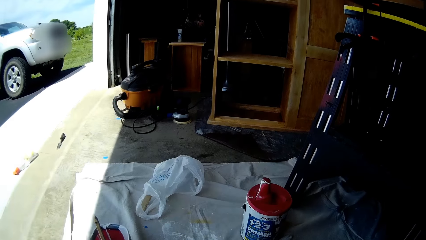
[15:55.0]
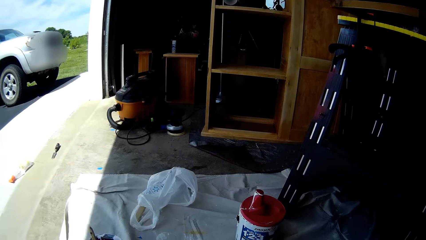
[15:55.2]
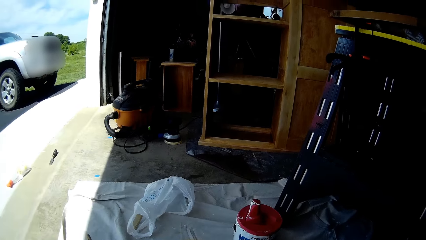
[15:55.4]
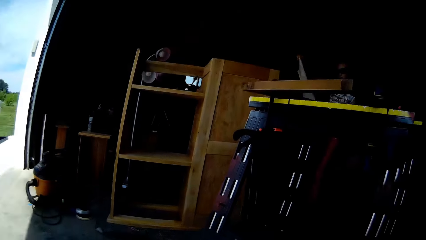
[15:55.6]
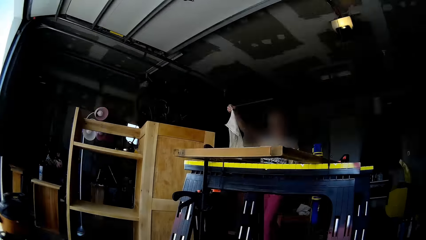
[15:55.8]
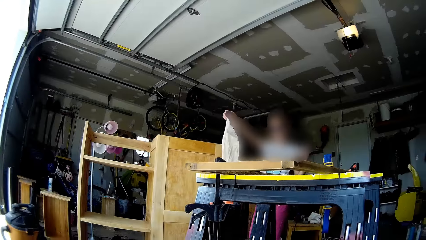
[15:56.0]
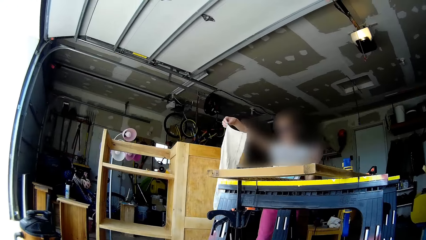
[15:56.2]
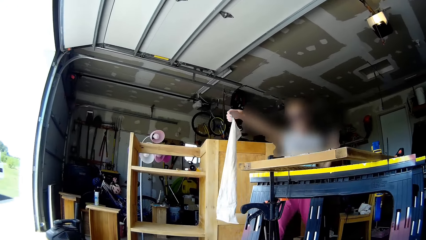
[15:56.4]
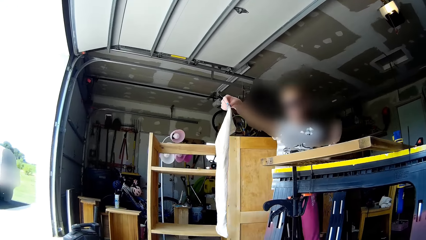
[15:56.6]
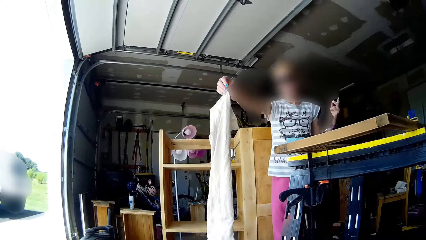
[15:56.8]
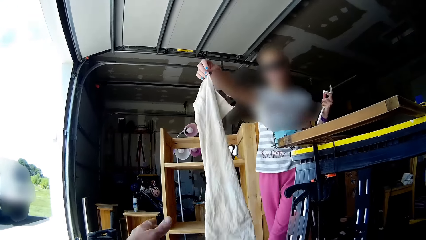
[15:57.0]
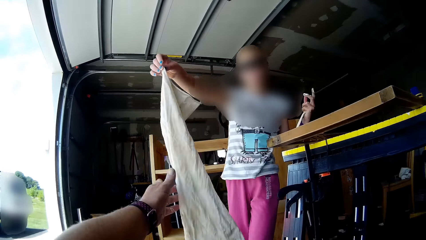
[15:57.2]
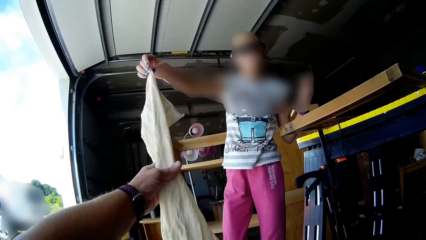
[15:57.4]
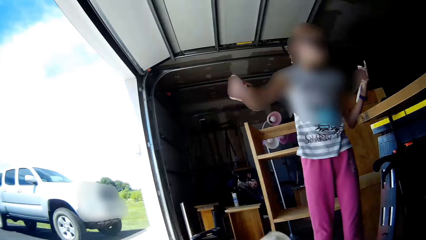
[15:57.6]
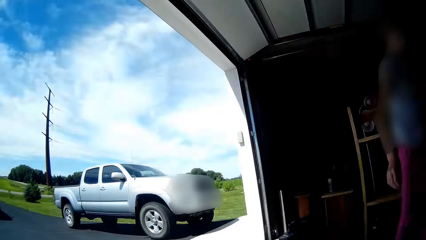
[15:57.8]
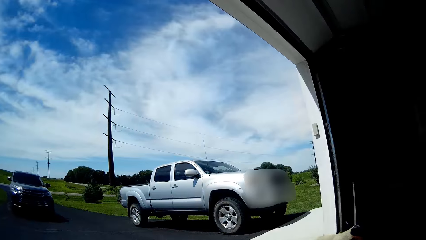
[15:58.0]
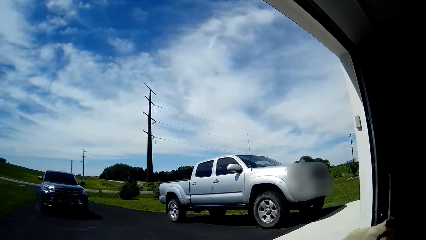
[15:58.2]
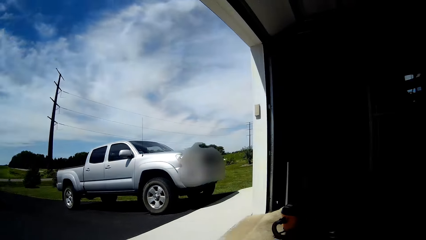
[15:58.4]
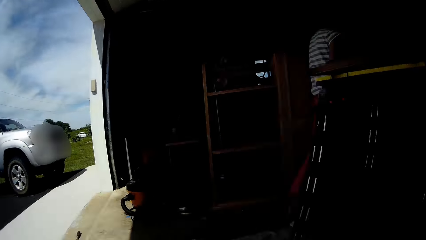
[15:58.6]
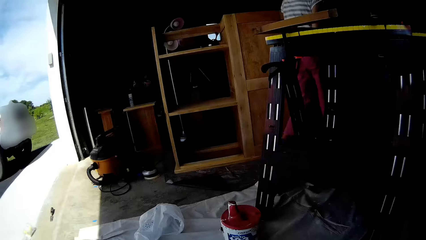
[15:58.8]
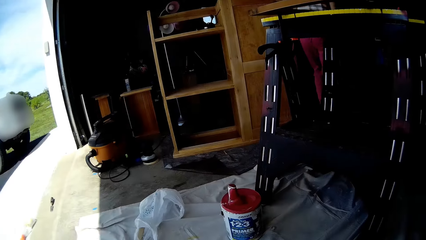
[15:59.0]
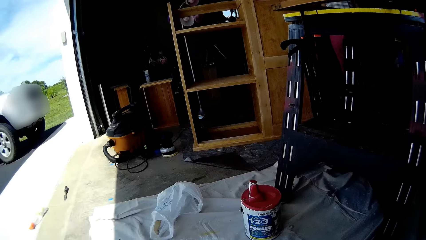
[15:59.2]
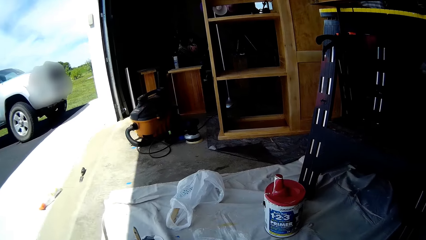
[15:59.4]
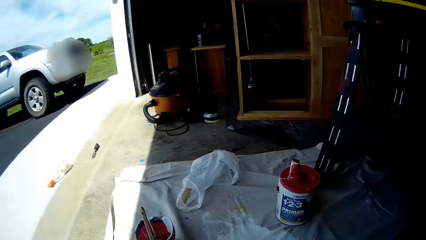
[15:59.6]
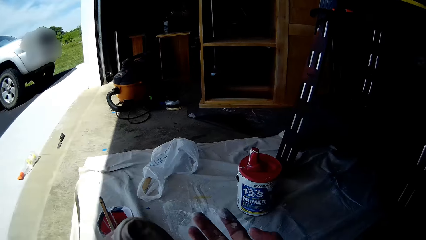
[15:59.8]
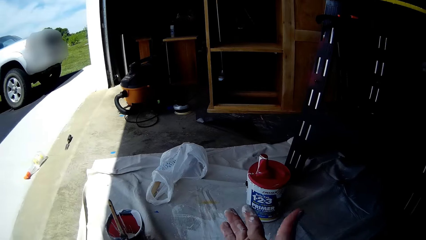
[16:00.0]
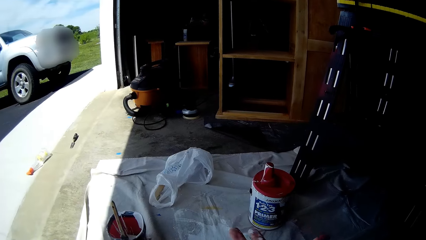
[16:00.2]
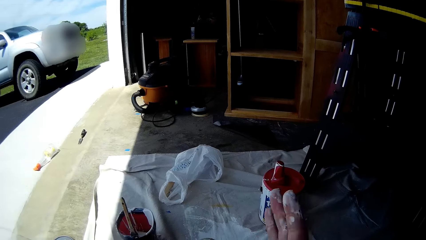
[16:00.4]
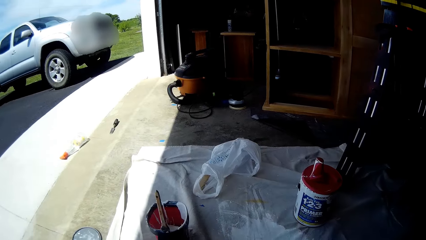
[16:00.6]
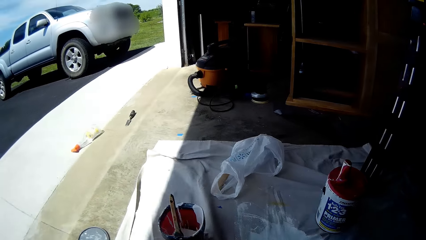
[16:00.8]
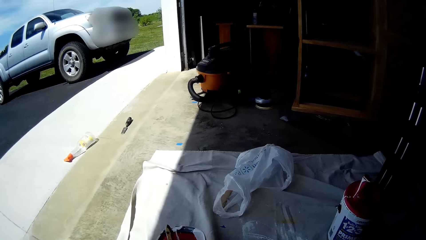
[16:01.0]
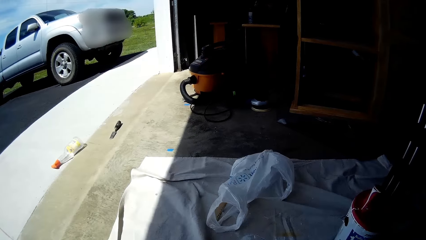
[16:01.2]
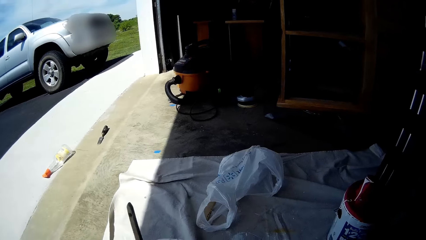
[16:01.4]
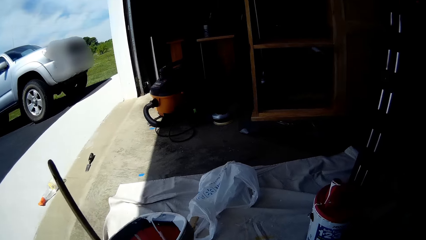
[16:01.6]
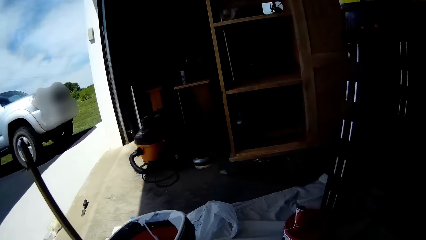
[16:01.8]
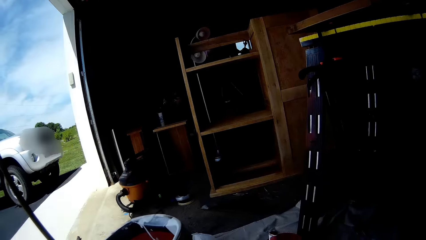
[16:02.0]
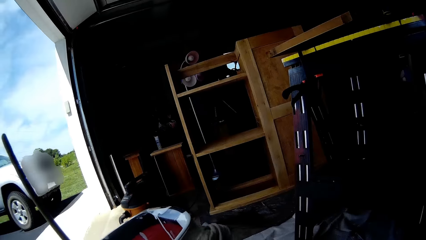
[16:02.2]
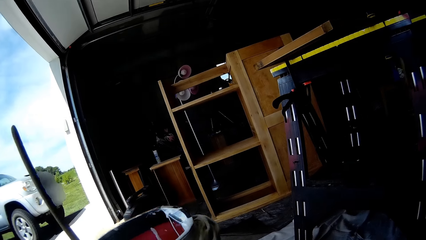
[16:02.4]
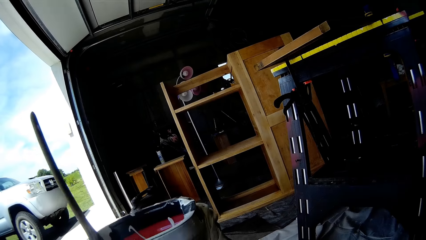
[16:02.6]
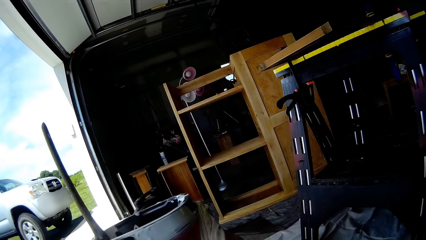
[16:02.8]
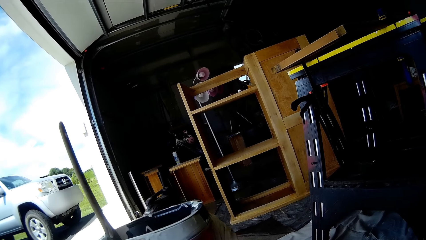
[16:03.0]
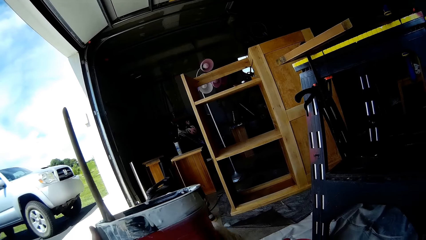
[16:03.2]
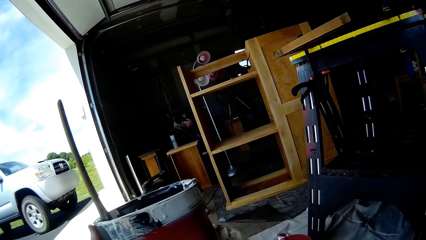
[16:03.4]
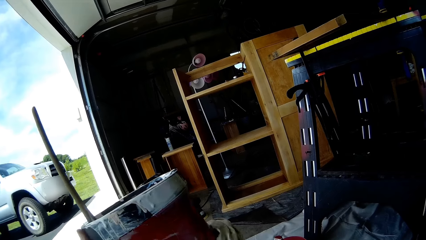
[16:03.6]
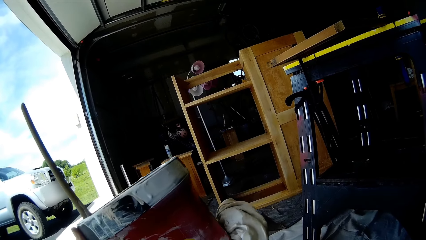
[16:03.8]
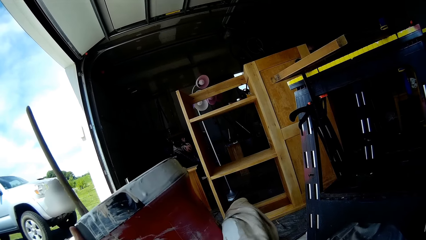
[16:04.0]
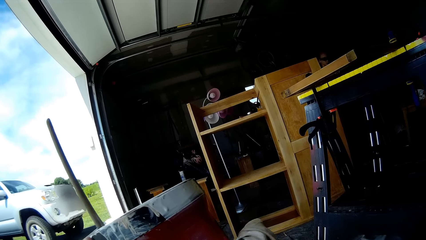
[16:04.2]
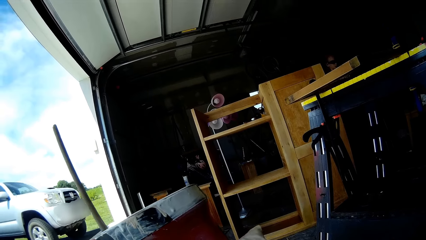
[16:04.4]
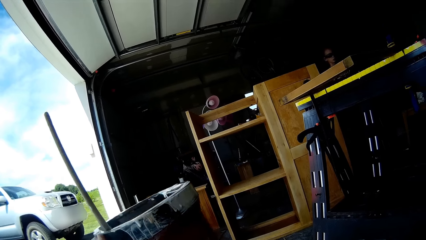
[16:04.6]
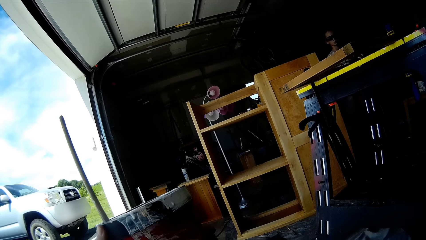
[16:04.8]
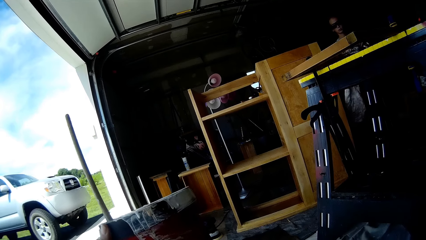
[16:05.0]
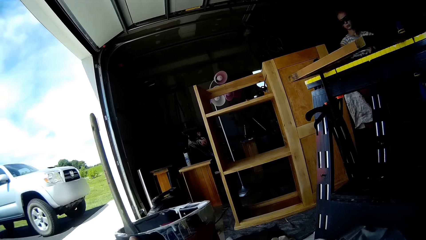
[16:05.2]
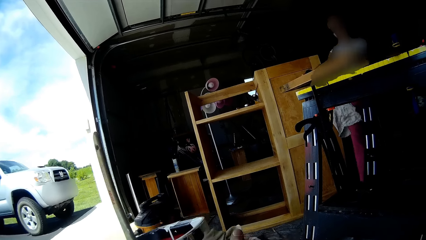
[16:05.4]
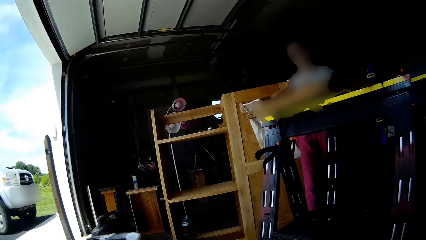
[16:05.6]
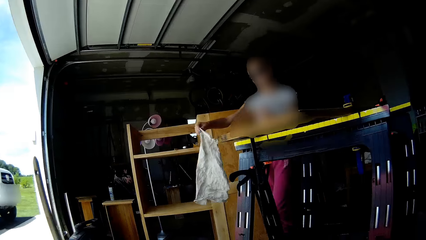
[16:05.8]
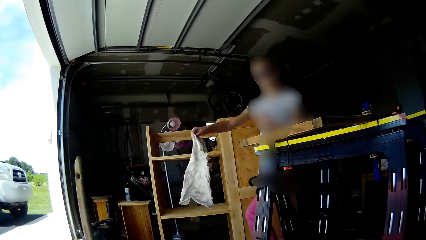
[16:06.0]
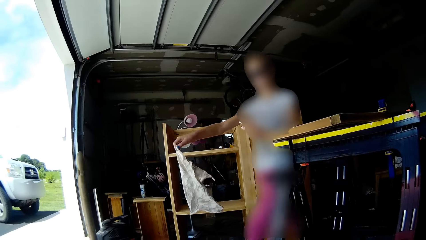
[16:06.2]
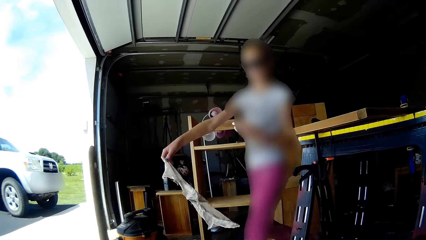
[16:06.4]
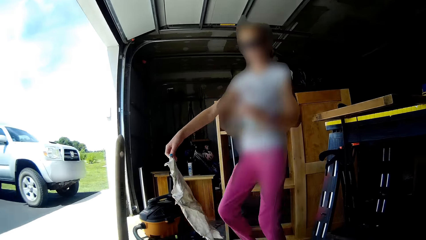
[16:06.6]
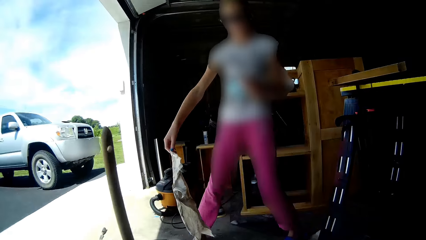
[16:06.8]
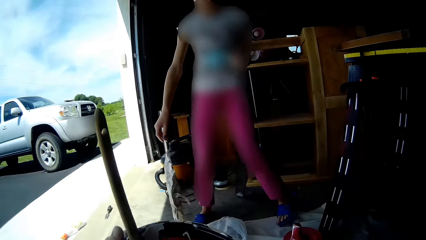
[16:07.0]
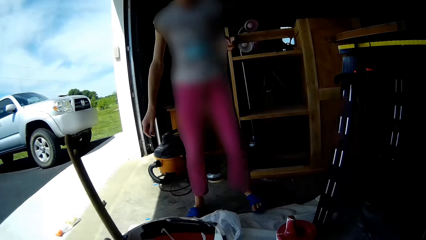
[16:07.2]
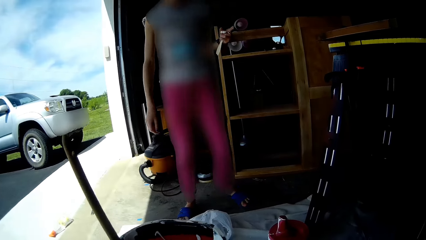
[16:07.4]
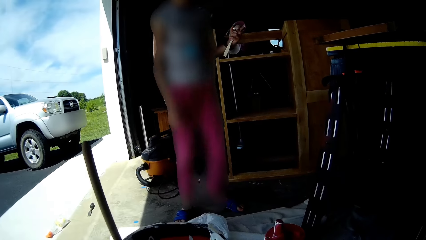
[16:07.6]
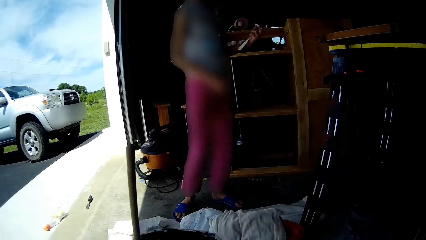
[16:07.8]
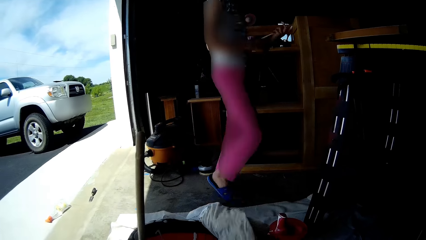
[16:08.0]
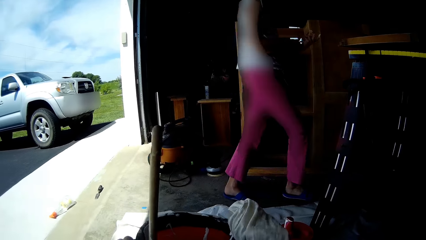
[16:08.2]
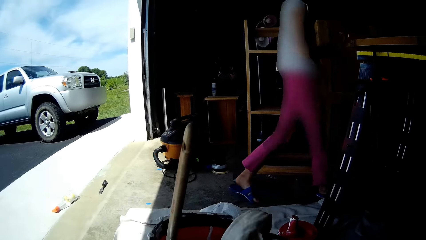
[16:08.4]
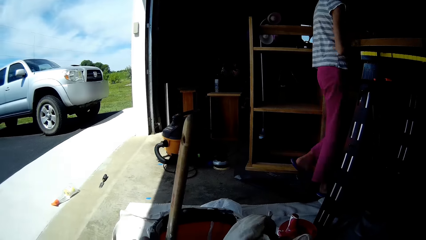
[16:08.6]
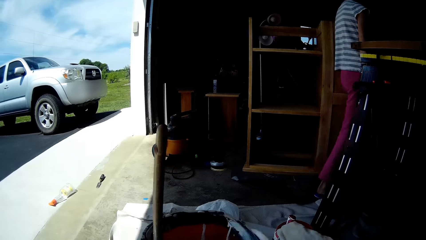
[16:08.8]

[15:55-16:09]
The girl walks towards the camera wearer with a cloth in her right hand. The camera wearer collects the cloth from the girl with her left hand. She cleans her hands with the cloth. She lifts up the paint container from the cloth with her left hand and cleans the body of the paint container with the cloth. The girl interacts with the camera wearer. The girl carries a piece of cloth, drops the piece of cloth on the floor with her right hand, and walks away.
